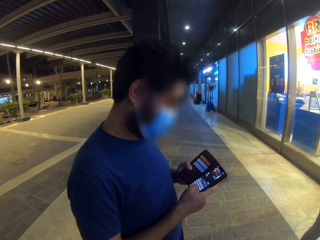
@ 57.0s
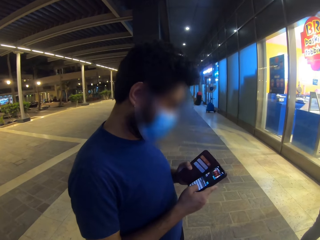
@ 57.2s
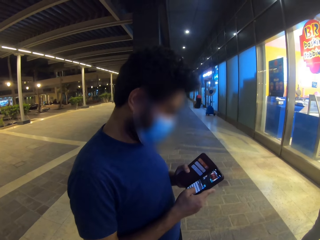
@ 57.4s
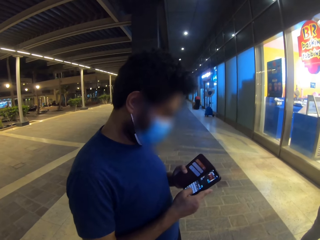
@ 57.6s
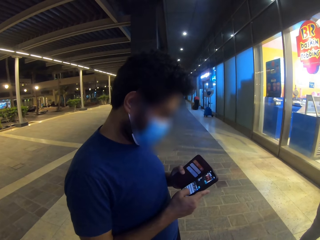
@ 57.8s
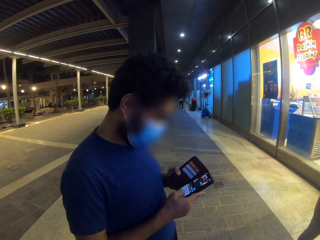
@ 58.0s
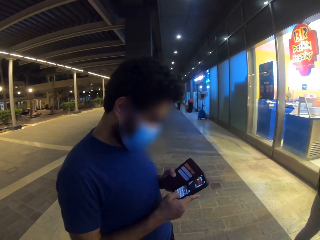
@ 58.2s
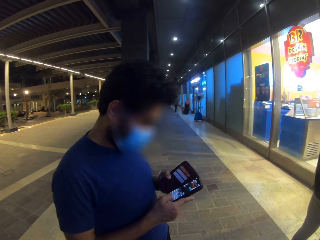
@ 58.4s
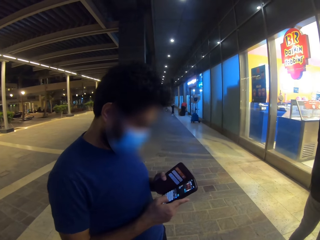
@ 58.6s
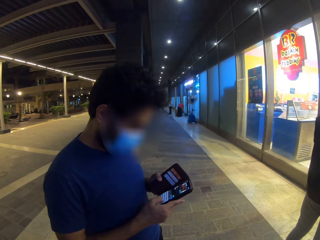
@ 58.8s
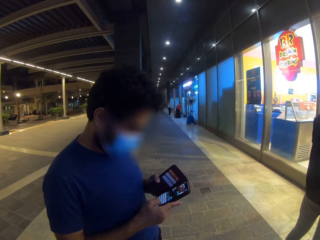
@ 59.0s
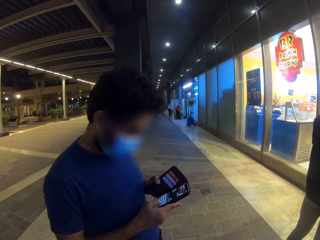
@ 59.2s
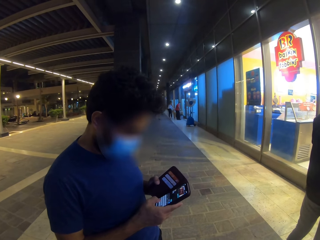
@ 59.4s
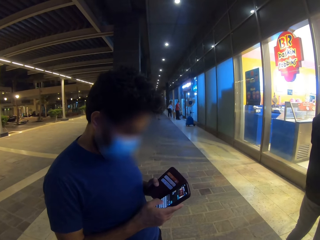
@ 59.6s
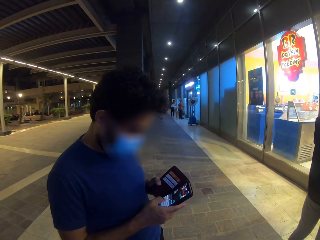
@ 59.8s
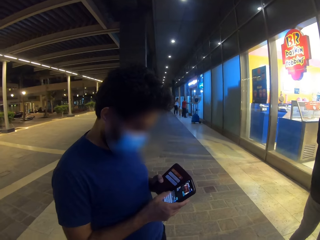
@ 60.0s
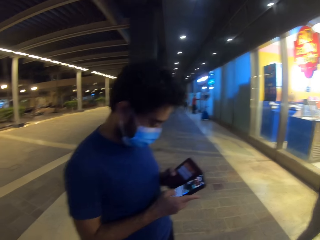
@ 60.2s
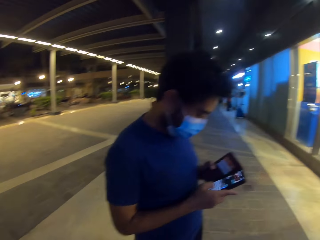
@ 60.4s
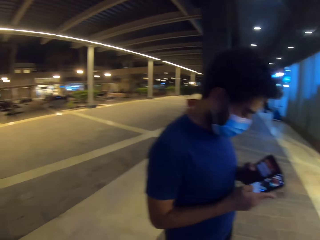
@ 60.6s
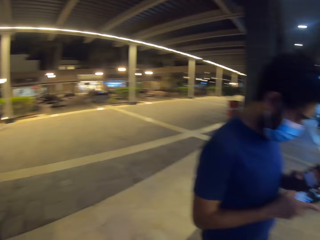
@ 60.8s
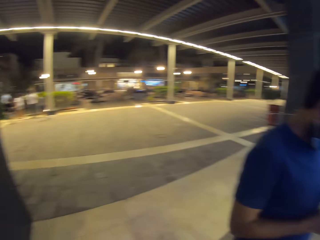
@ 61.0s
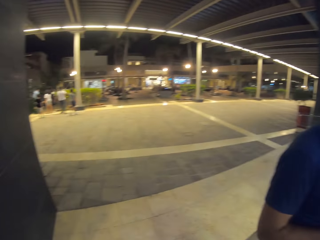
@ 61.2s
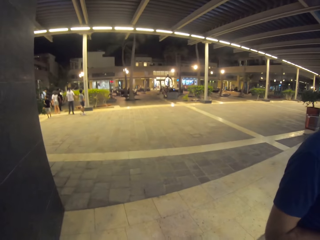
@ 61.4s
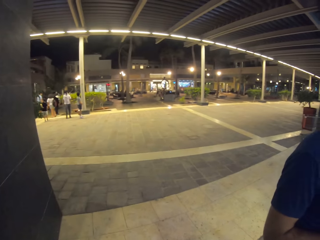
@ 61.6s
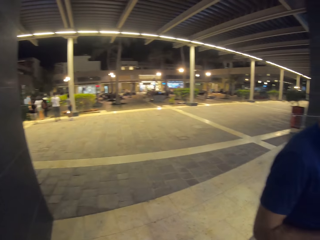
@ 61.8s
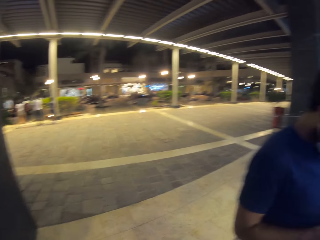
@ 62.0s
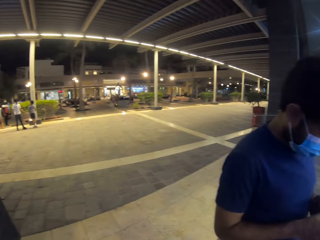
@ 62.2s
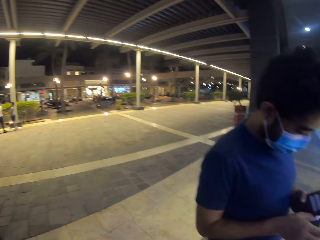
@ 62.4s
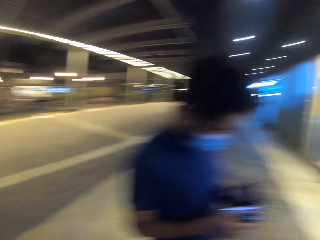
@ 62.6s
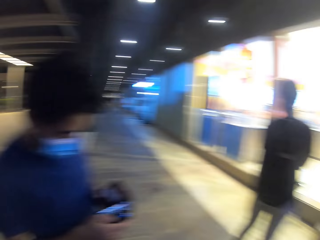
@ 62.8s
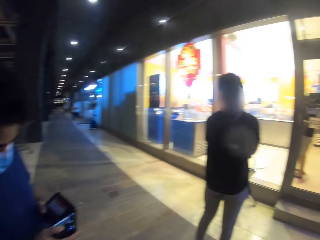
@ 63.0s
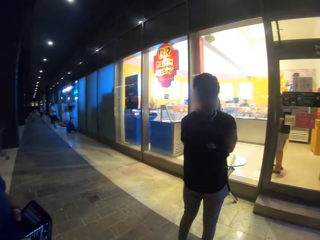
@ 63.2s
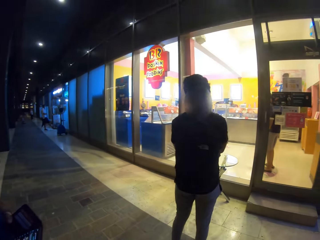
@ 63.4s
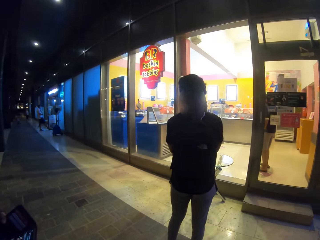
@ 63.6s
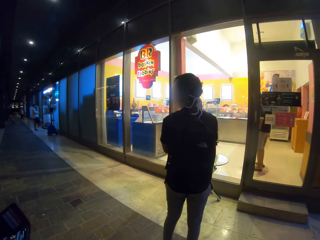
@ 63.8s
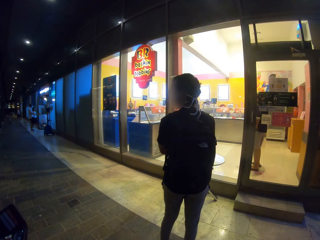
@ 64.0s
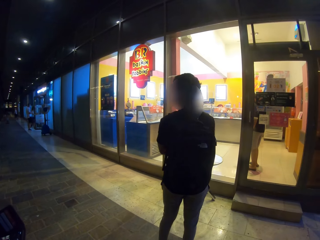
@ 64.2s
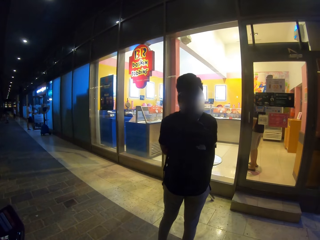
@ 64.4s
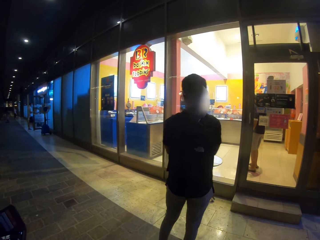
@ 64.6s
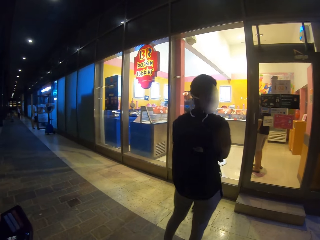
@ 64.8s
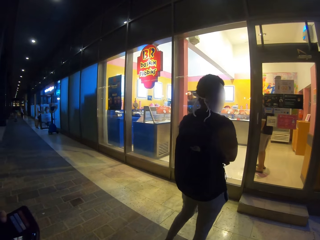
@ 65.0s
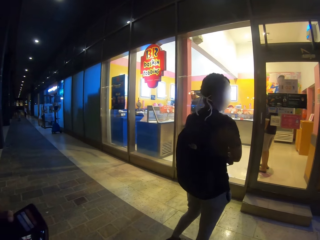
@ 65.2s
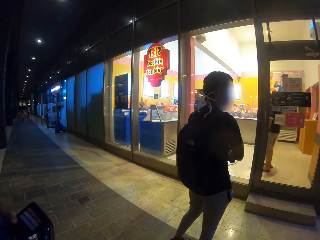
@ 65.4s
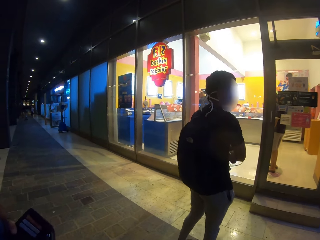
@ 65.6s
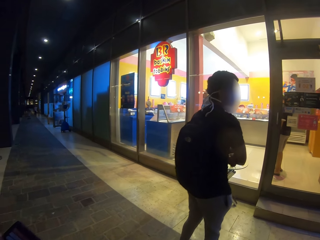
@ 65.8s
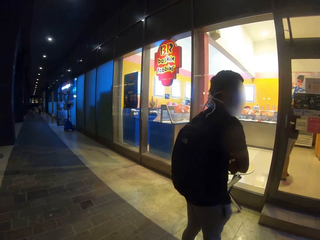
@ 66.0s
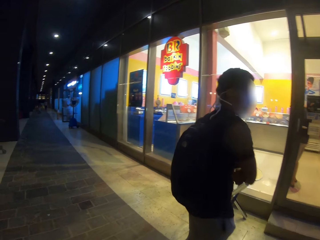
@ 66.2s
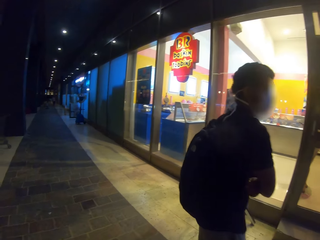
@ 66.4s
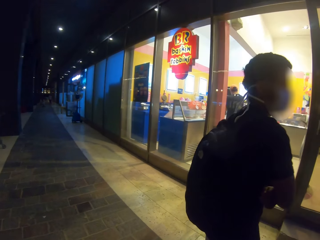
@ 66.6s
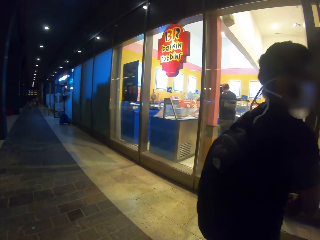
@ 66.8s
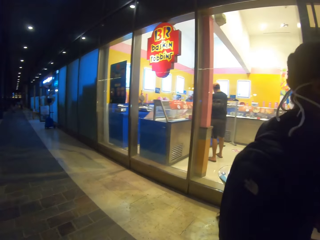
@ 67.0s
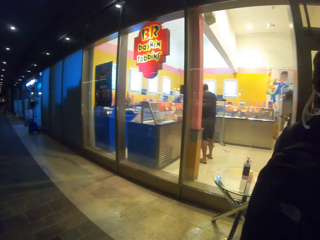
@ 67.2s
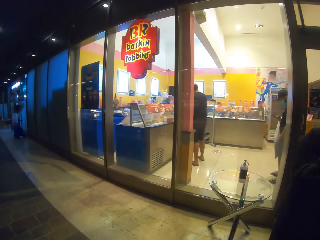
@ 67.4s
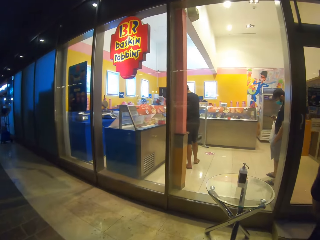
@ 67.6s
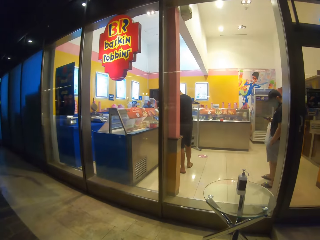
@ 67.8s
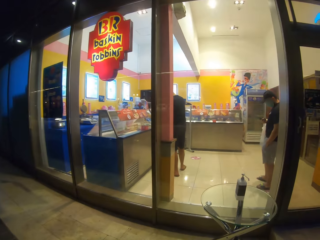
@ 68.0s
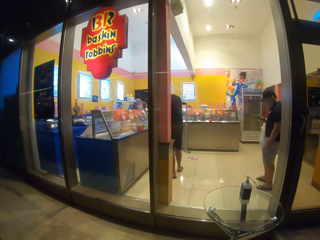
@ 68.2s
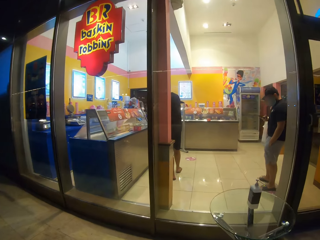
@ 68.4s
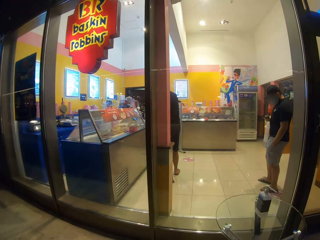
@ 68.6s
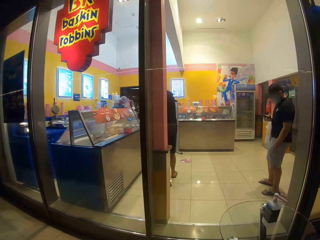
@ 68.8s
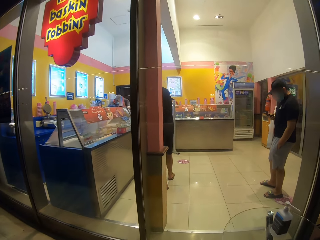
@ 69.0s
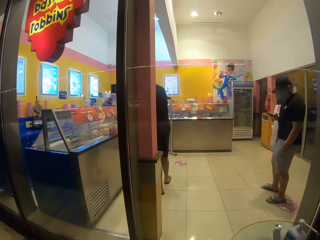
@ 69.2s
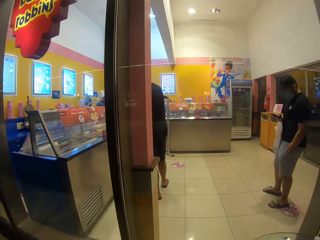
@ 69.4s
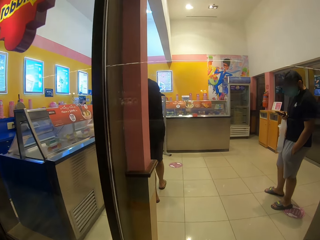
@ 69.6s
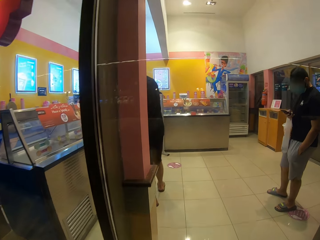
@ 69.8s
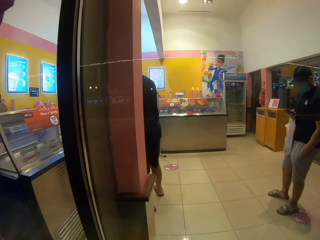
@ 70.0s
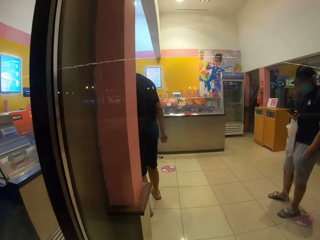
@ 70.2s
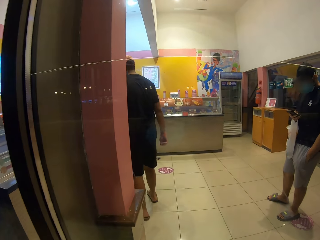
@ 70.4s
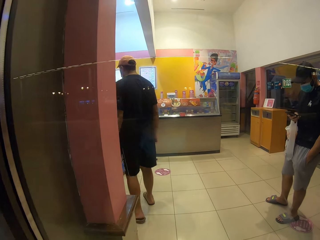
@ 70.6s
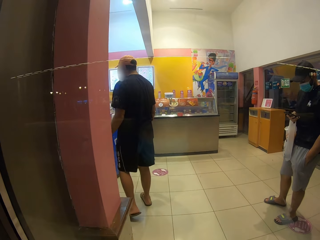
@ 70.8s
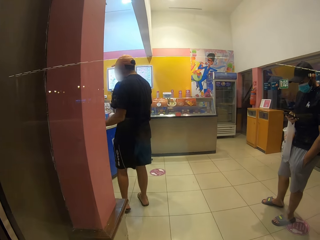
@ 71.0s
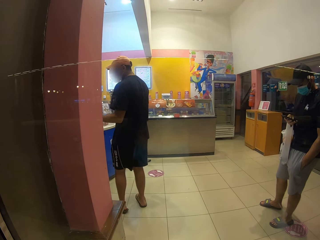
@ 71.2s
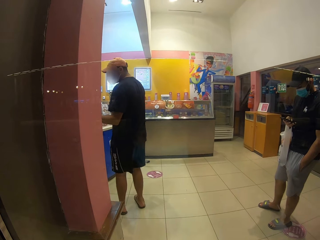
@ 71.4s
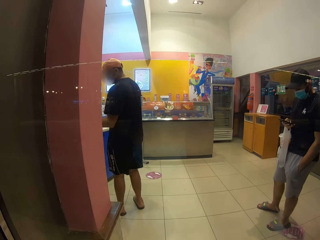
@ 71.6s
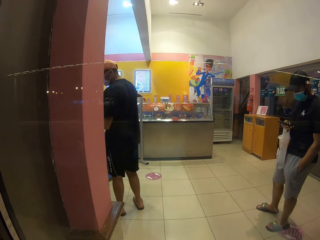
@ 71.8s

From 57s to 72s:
The man types on the cellphone. The camera wearer walks in the building. They look around. They peep through the glass panel of the shop.

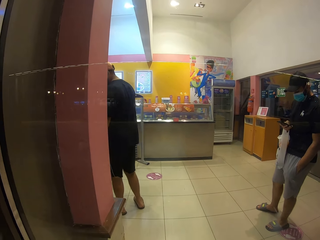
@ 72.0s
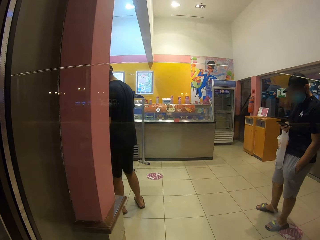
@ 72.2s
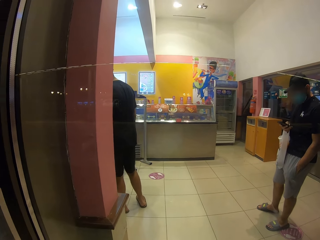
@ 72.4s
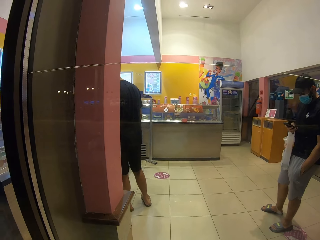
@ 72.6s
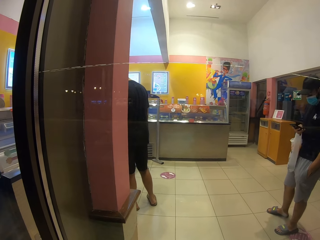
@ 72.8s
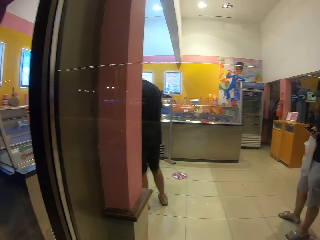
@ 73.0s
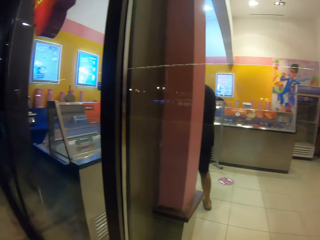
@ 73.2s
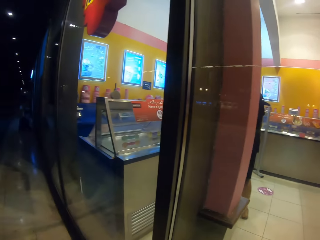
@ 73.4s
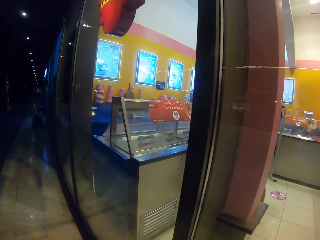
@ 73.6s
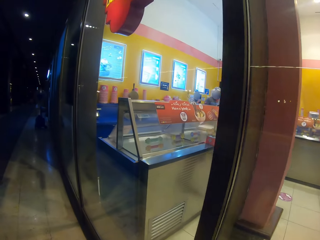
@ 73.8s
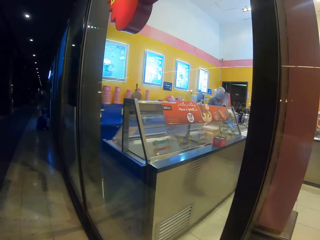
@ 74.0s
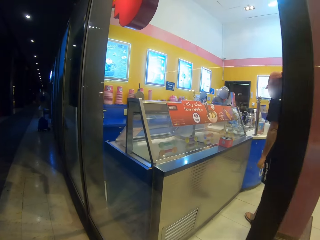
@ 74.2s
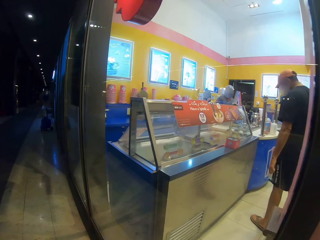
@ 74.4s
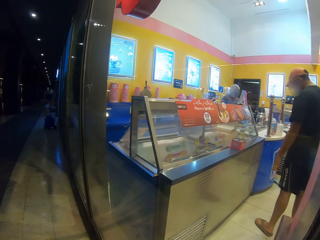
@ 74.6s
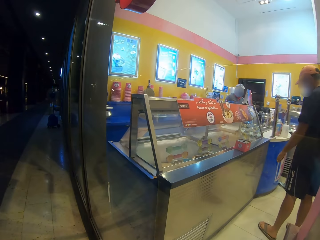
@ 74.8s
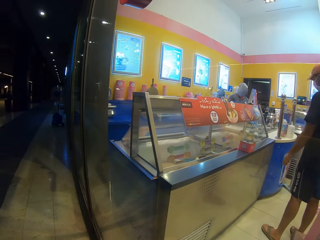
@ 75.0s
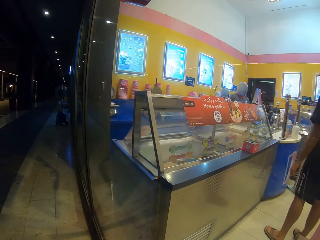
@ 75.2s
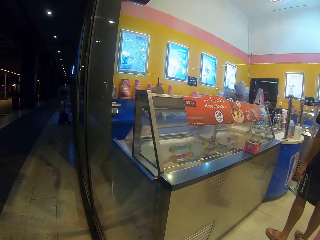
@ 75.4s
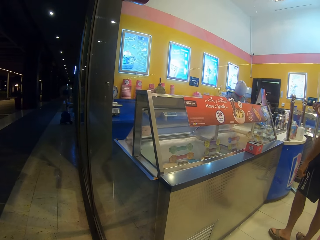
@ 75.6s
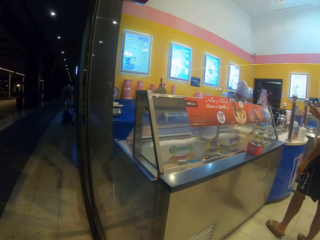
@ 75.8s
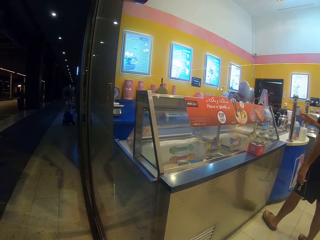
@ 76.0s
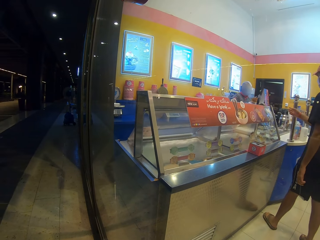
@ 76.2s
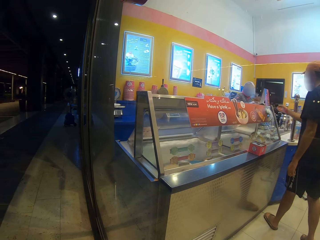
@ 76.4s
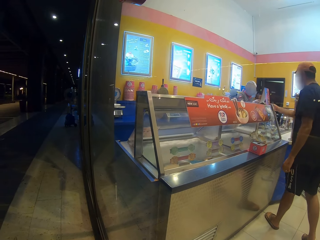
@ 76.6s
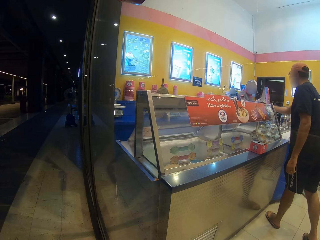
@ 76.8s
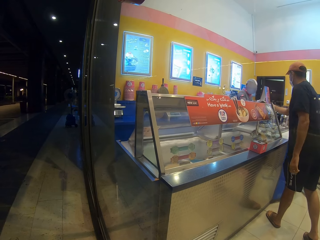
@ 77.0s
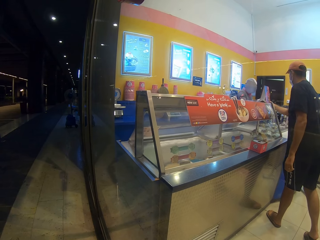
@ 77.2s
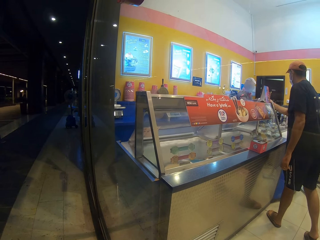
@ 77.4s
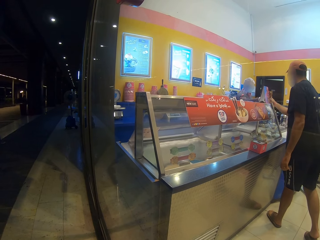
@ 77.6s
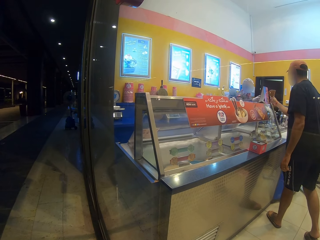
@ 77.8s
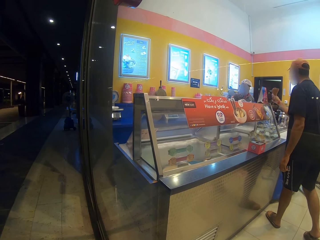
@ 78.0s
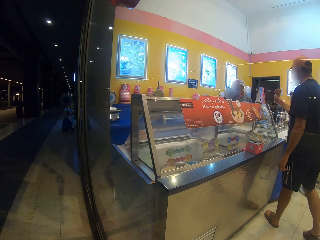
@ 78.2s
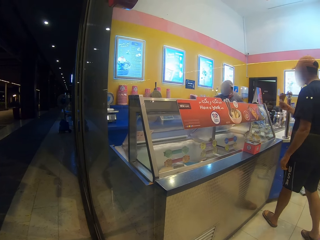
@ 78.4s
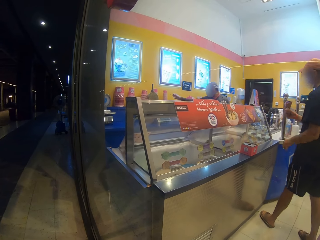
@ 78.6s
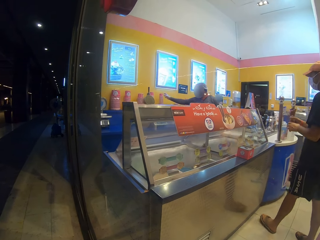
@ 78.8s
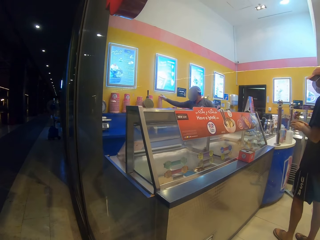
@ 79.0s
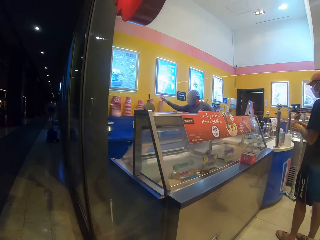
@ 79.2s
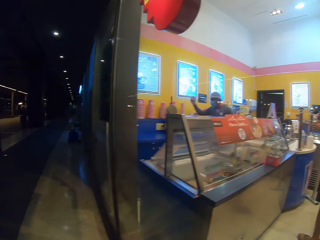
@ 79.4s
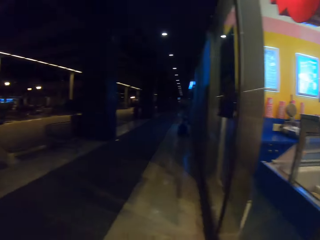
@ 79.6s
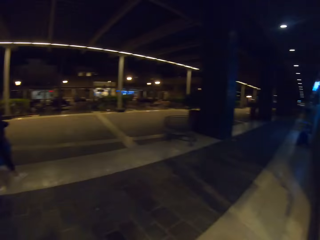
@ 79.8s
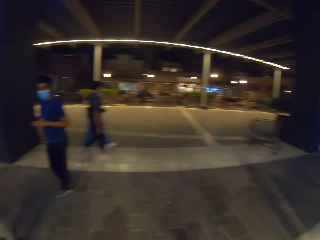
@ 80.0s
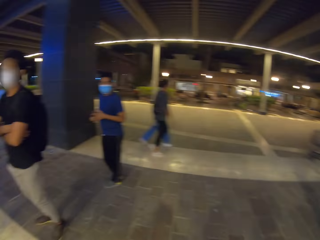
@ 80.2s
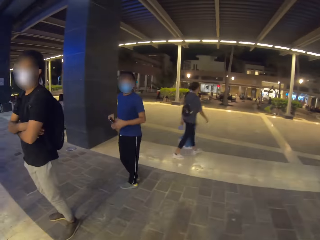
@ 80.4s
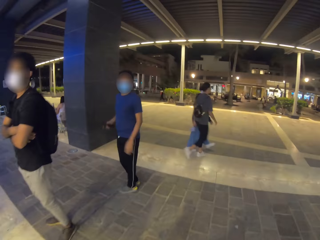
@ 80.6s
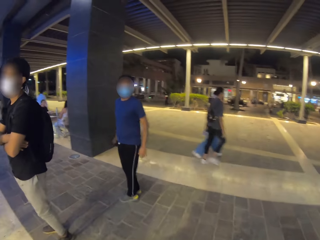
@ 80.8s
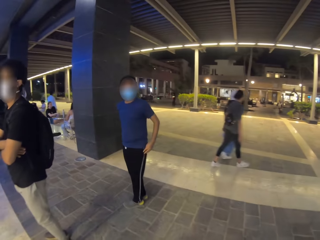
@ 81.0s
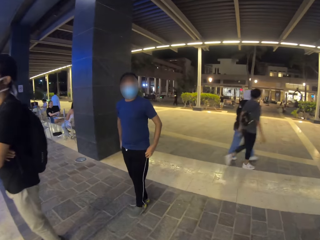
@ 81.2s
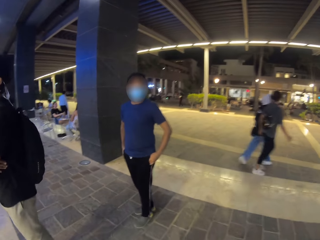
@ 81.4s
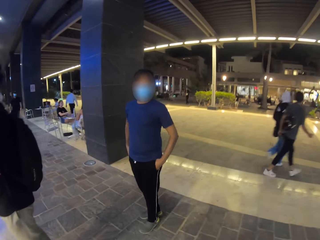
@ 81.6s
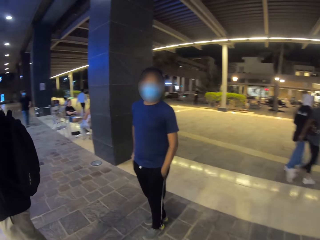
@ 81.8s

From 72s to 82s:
A person pockets in the building. The camera wearer turns around and goes back to the queue.
